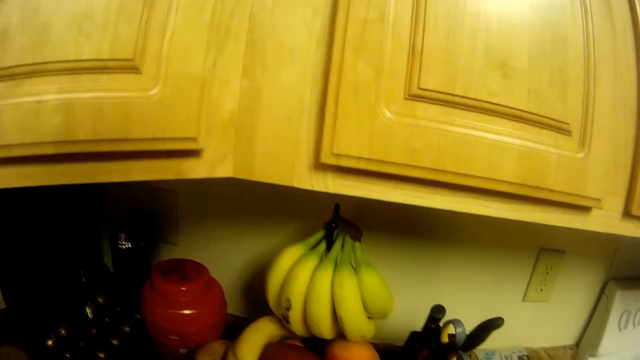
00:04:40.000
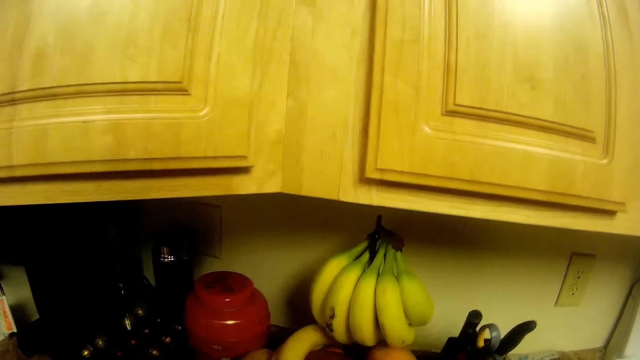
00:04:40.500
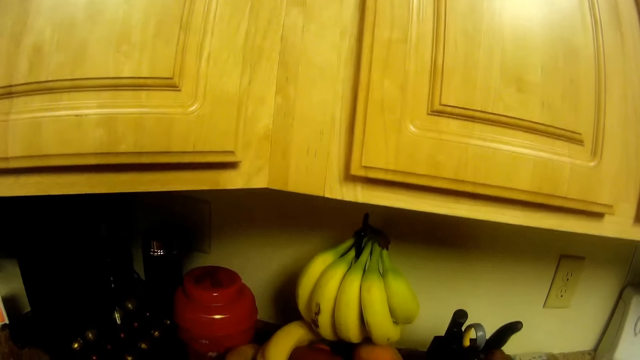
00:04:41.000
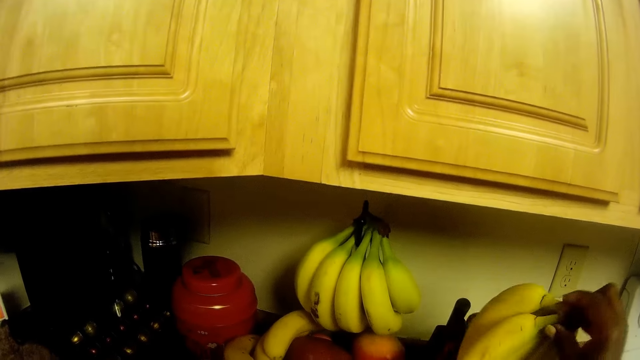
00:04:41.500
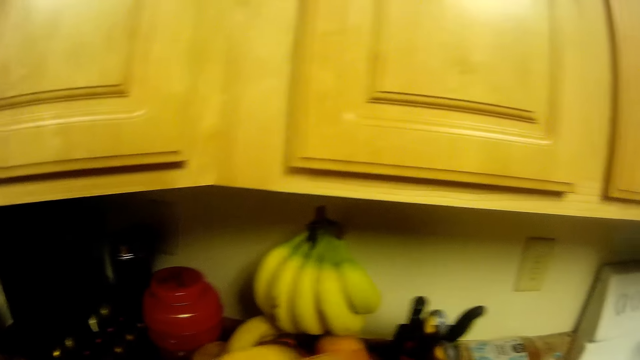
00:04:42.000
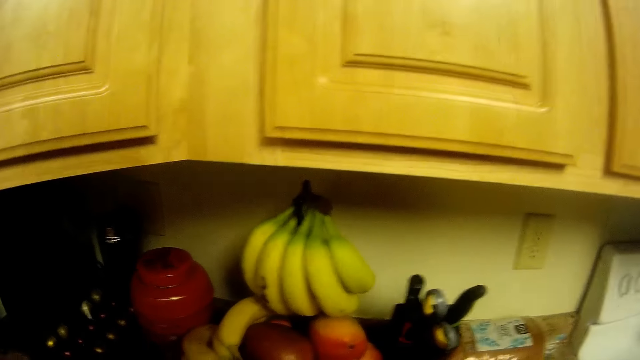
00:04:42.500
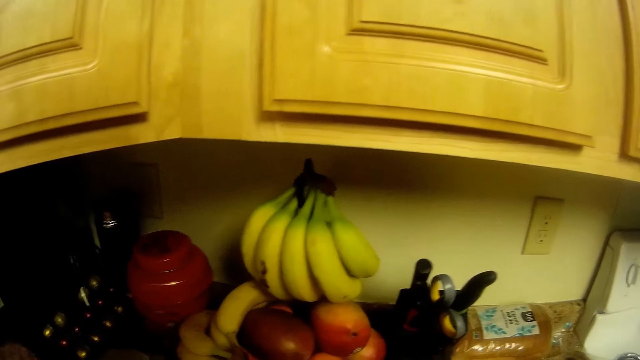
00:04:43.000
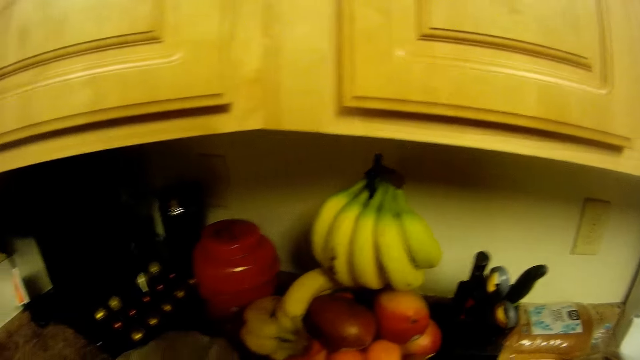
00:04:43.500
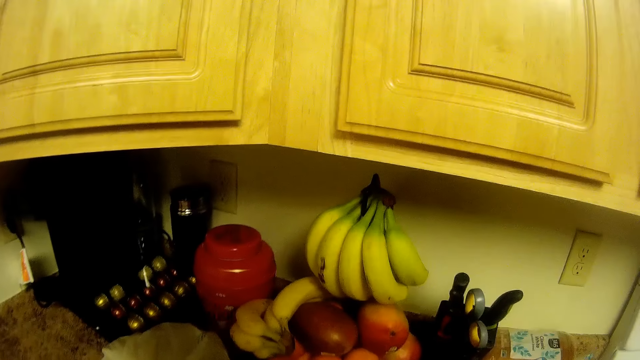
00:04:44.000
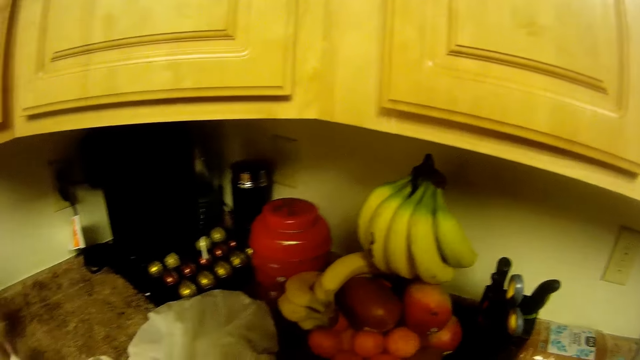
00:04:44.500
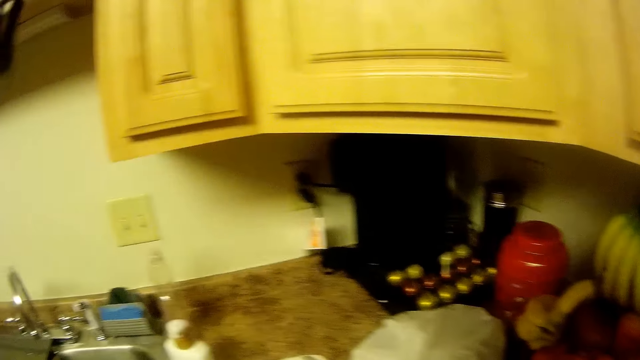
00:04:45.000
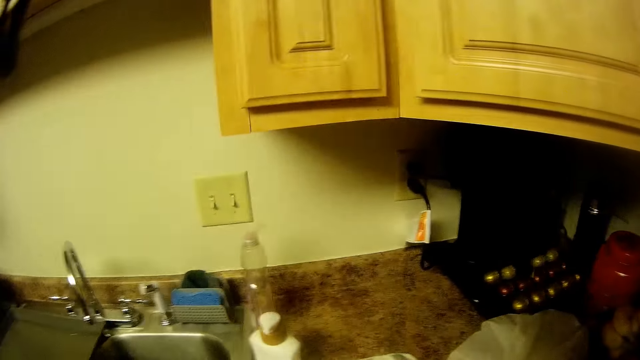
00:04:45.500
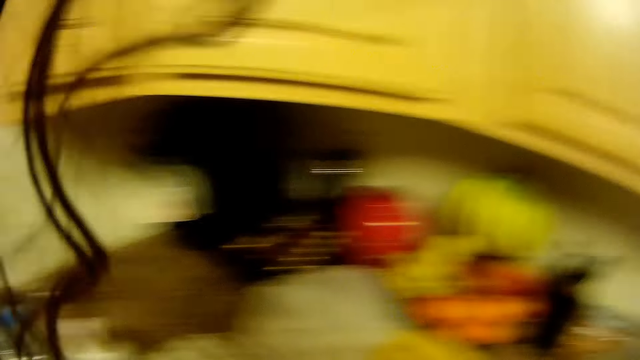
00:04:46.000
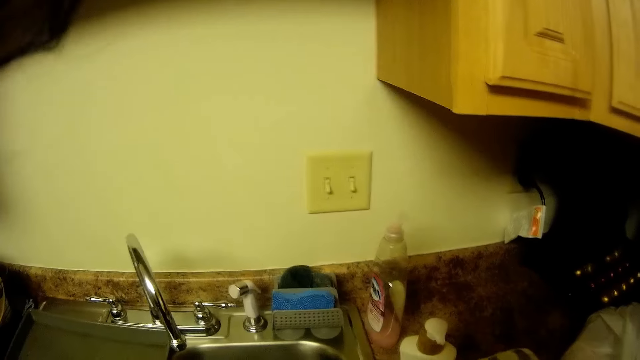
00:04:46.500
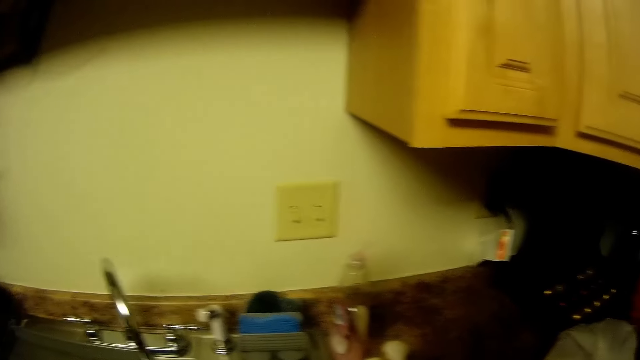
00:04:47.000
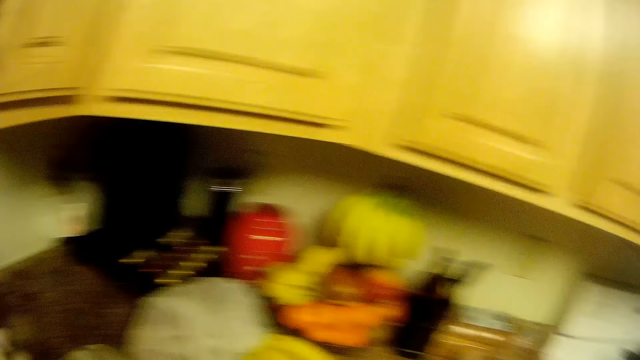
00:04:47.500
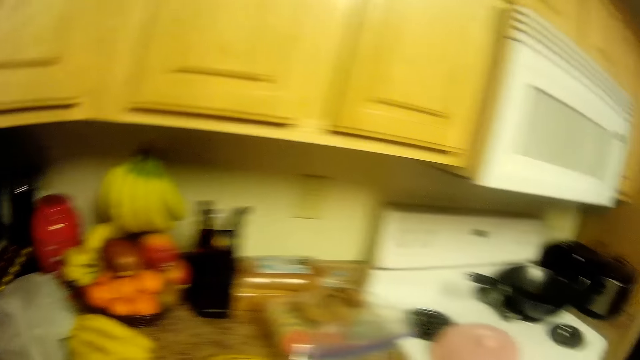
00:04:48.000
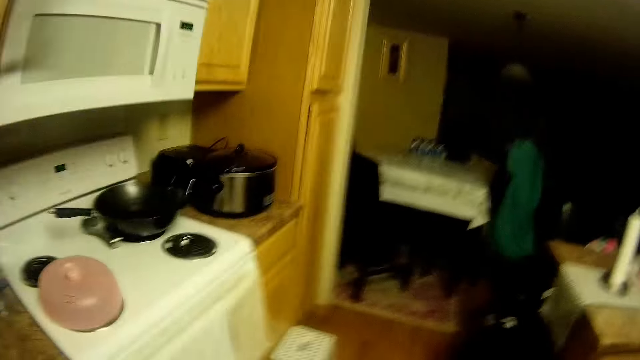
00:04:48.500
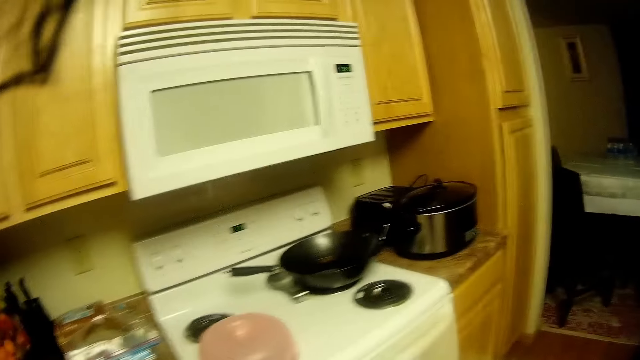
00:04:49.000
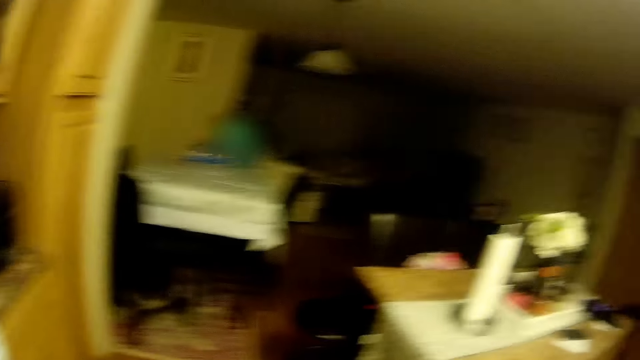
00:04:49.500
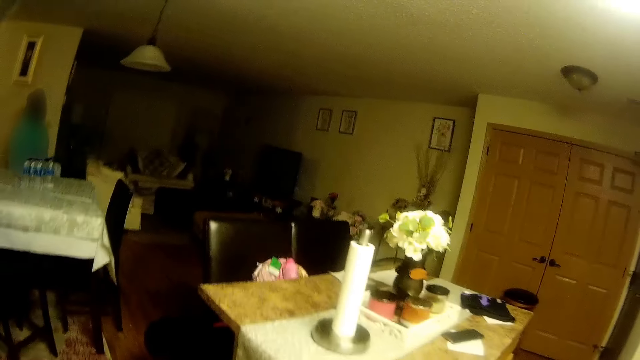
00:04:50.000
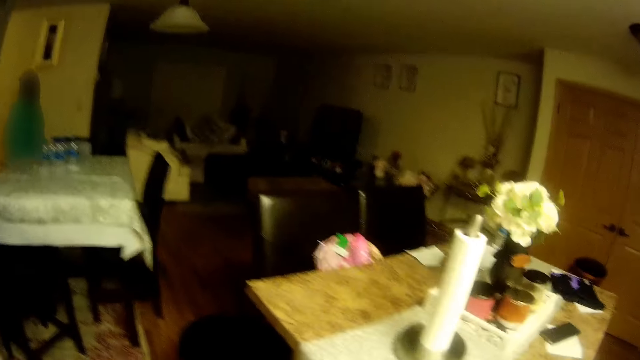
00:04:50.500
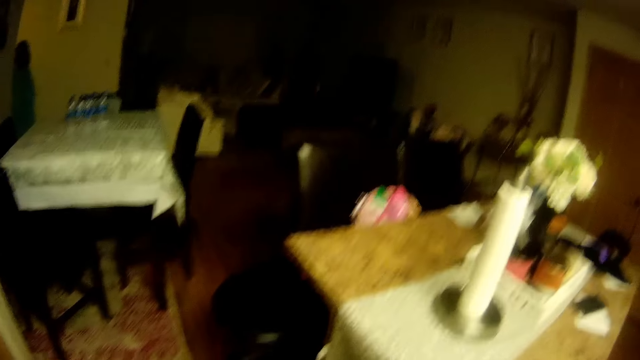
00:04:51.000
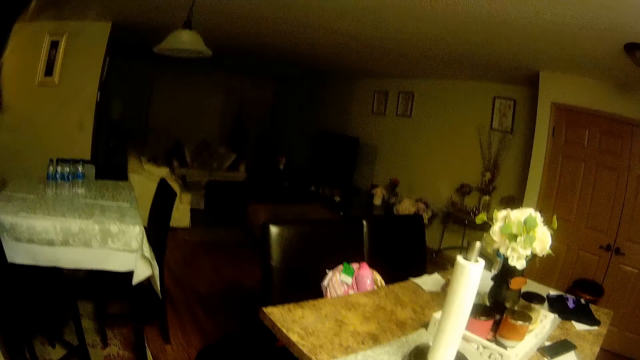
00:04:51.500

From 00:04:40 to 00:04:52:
The camera wearer picks a bunch of bananas from the slab with her right hand. She puts down the bananas. She walks around.

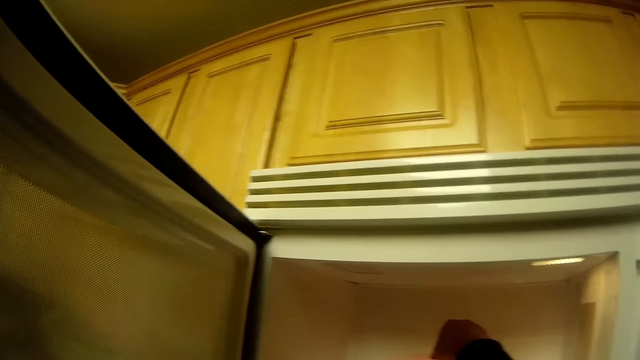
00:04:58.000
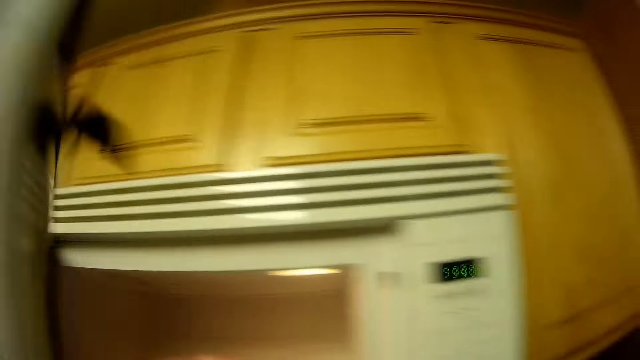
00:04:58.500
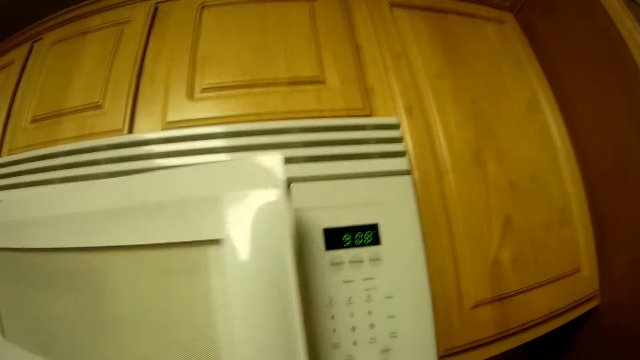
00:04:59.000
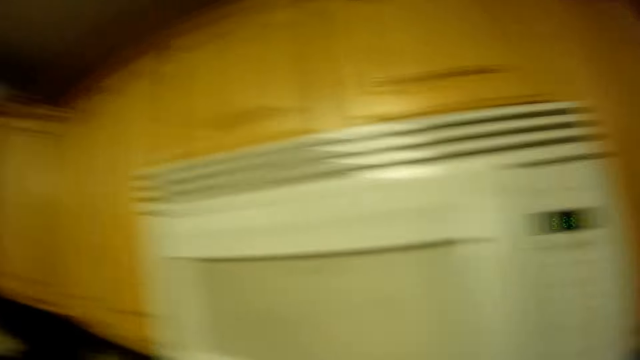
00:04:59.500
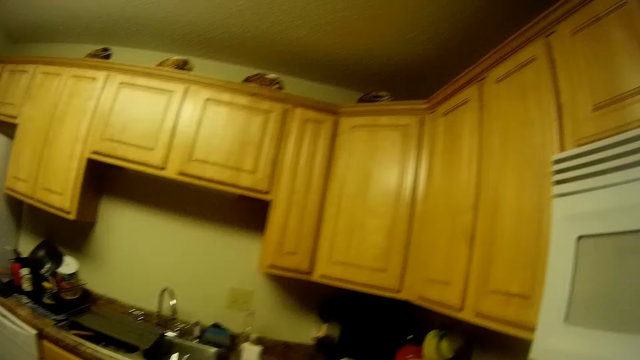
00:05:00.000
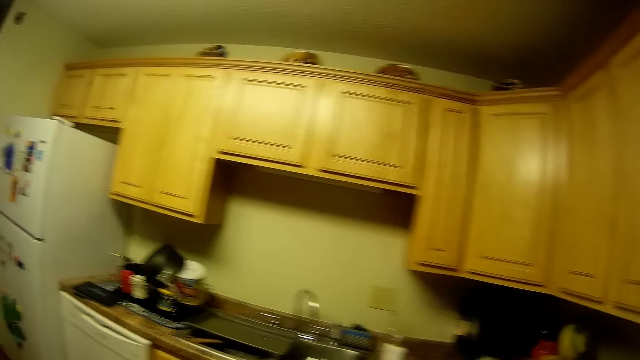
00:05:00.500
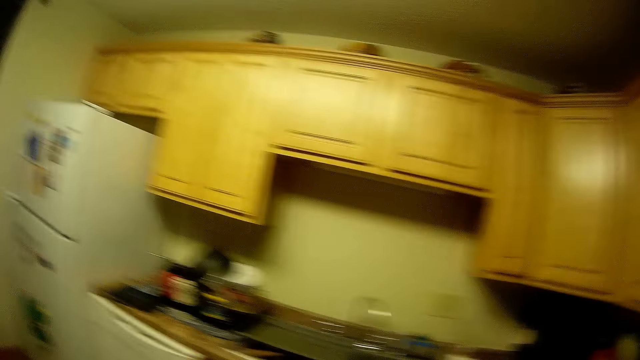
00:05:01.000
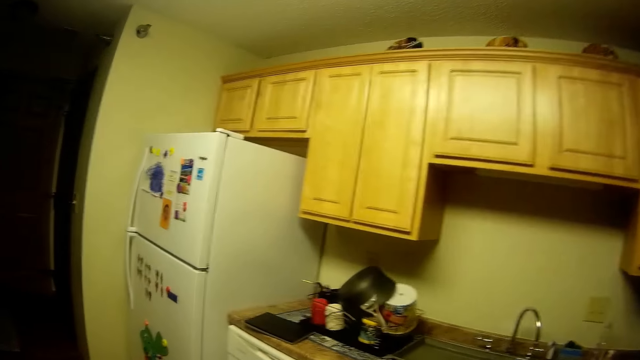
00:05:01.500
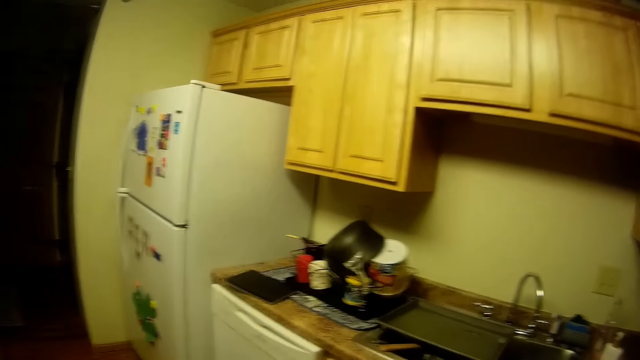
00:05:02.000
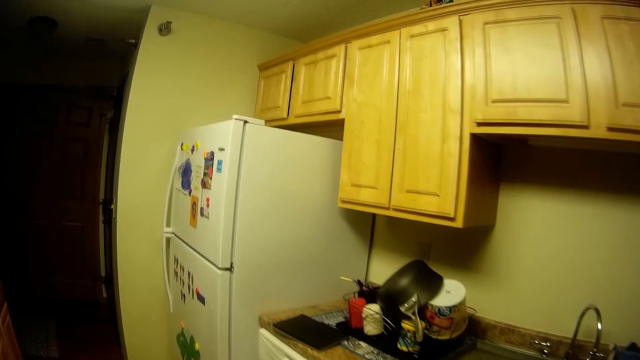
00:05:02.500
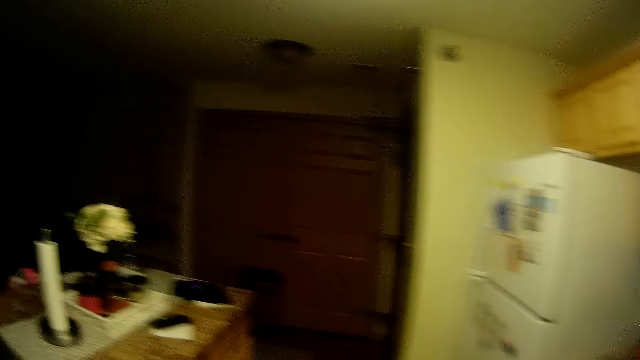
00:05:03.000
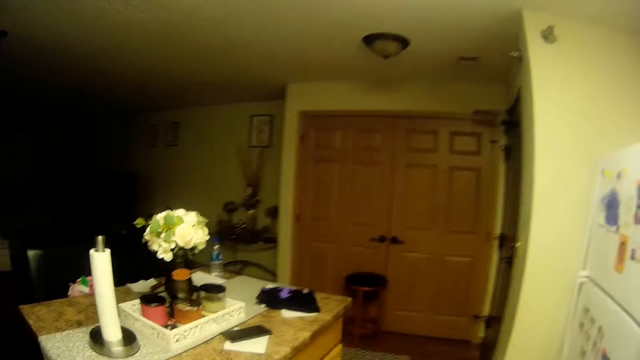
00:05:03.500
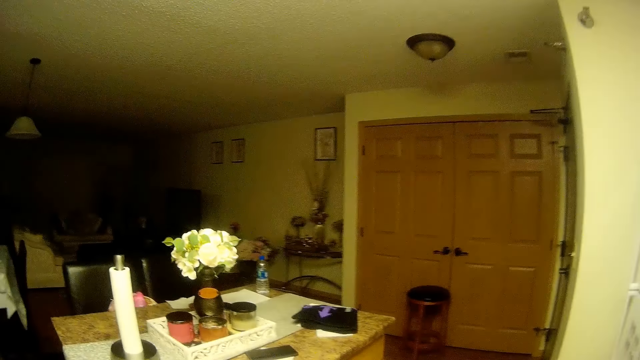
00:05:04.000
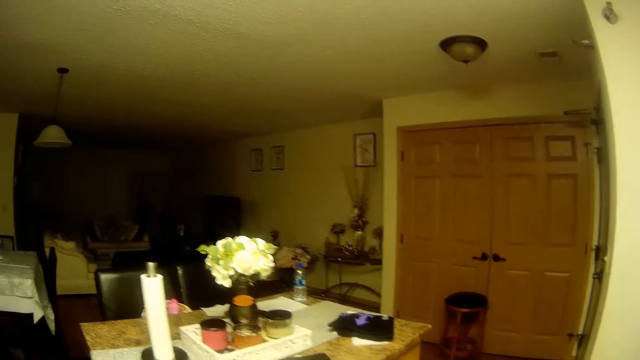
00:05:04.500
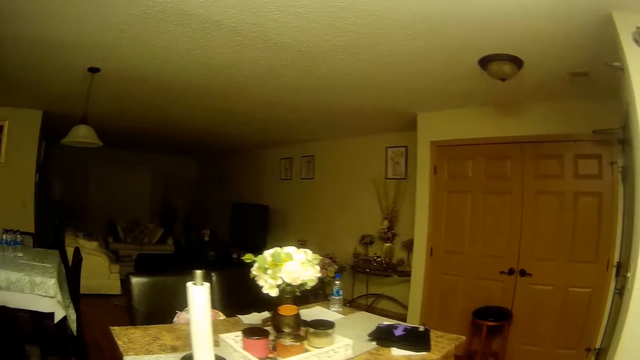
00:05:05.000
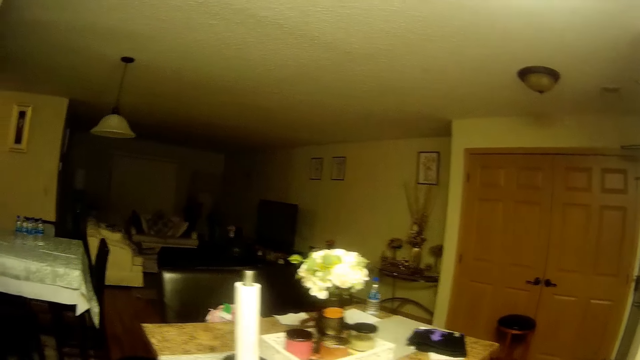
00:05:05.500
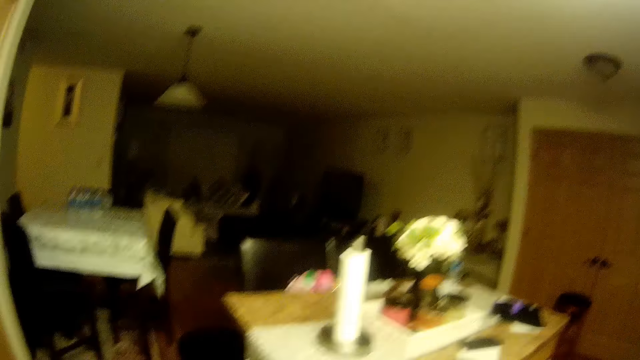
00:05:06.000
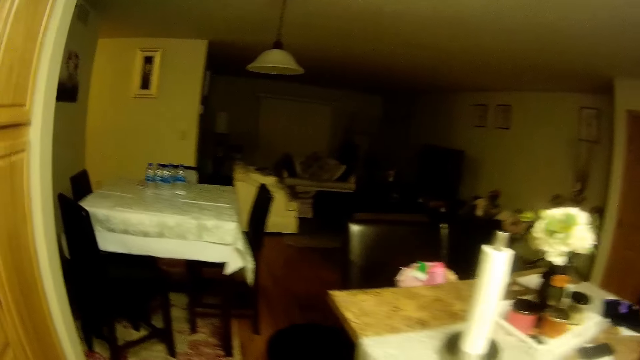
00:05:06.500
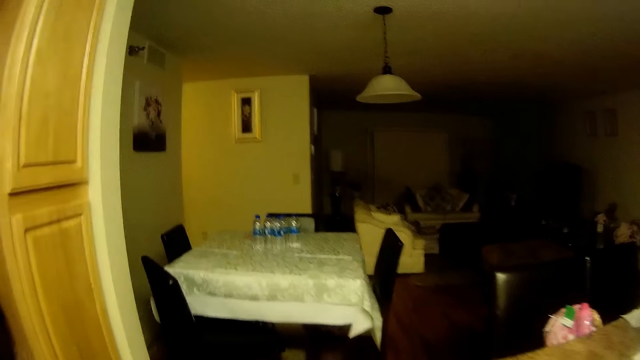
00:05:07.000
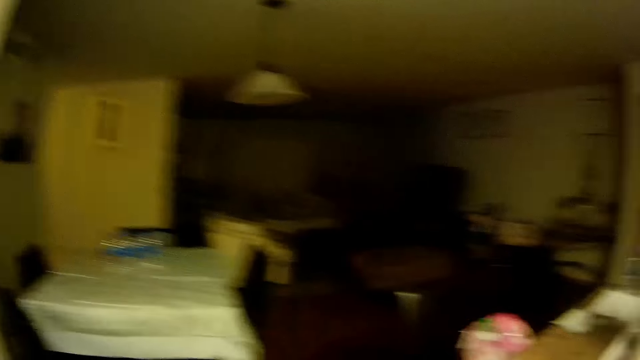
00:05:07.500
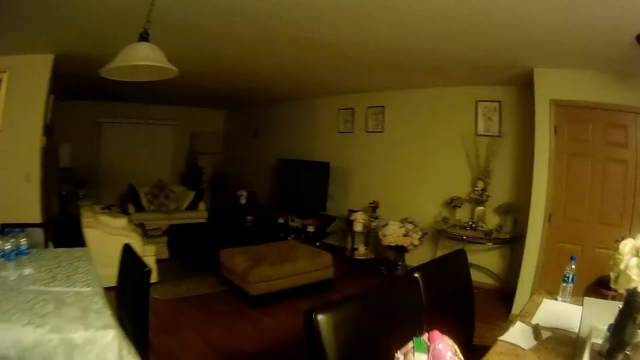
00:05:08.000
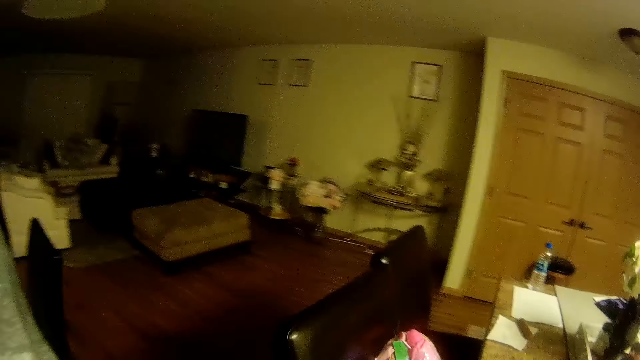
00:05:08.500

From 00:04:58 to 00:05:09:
The camera wearer places something on the microwave. She closes the microwave oven with her left hand. She looks around and walks around.
